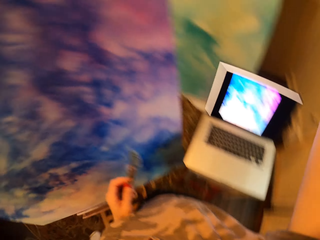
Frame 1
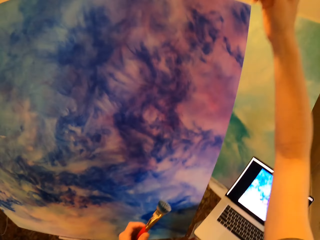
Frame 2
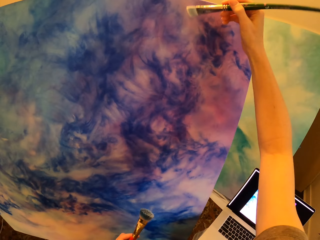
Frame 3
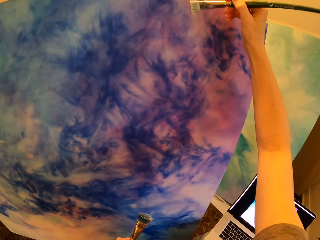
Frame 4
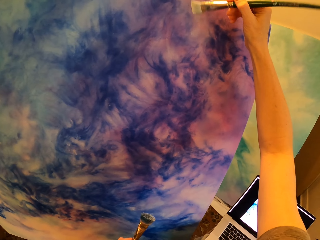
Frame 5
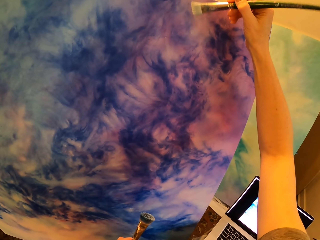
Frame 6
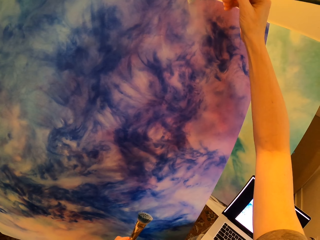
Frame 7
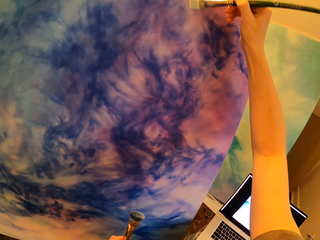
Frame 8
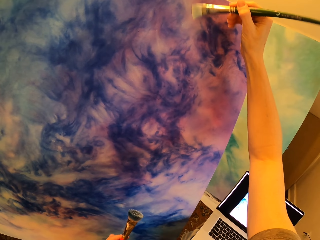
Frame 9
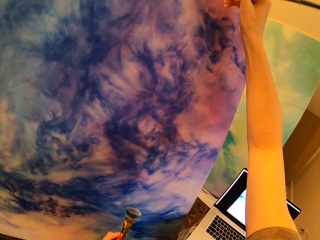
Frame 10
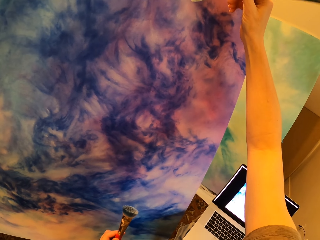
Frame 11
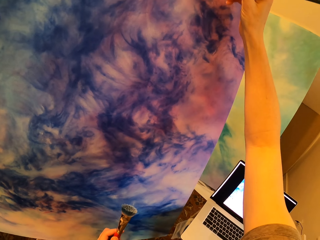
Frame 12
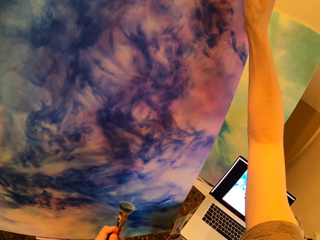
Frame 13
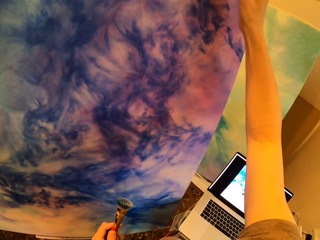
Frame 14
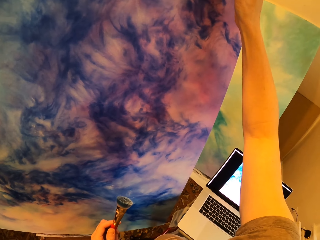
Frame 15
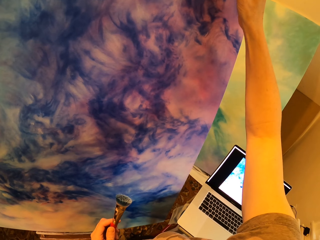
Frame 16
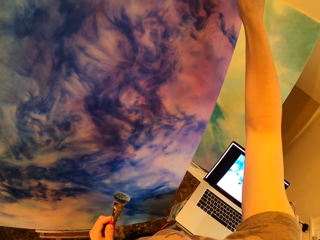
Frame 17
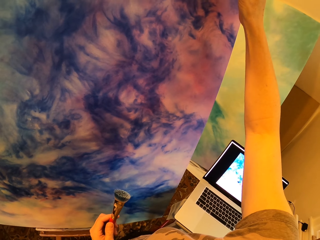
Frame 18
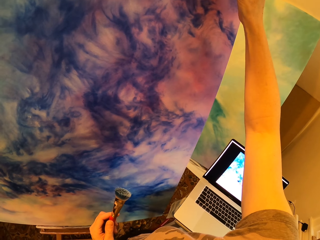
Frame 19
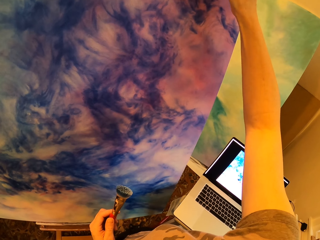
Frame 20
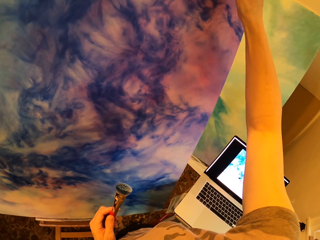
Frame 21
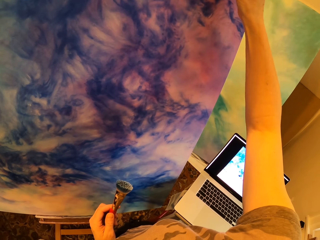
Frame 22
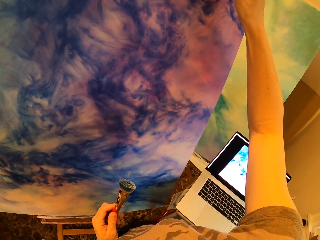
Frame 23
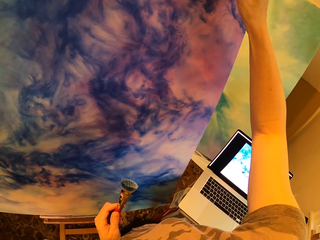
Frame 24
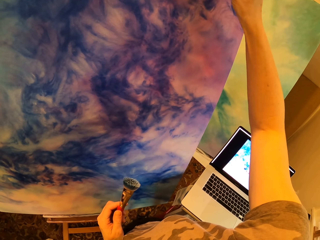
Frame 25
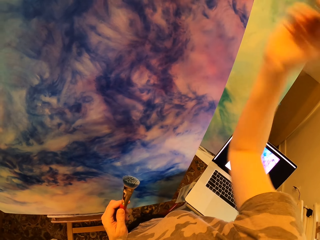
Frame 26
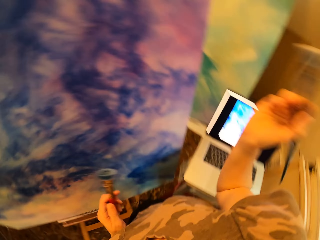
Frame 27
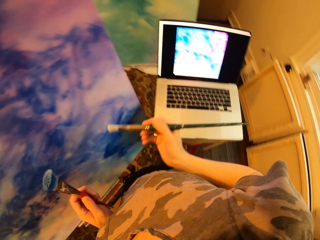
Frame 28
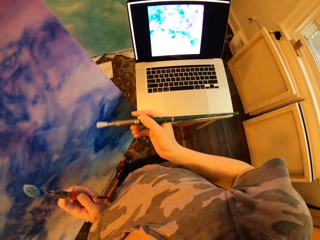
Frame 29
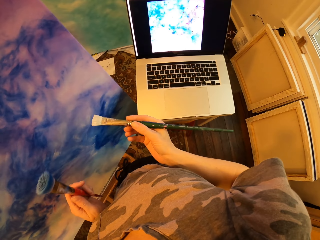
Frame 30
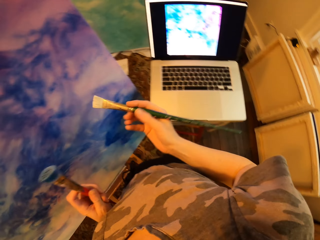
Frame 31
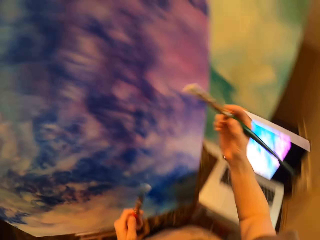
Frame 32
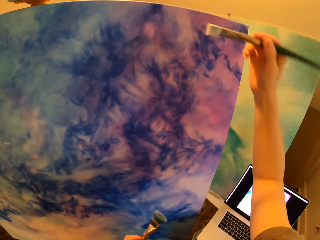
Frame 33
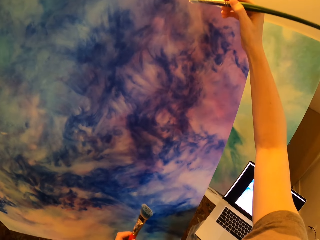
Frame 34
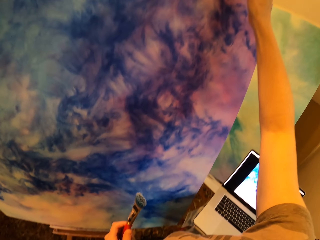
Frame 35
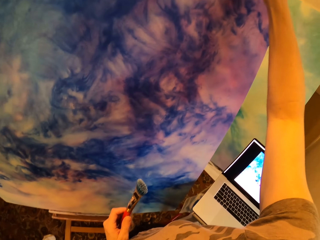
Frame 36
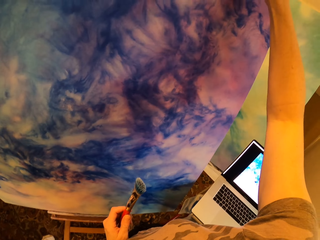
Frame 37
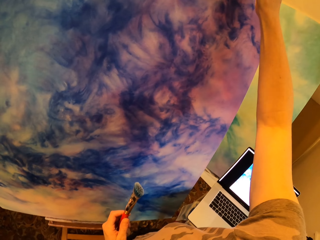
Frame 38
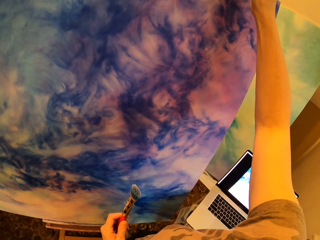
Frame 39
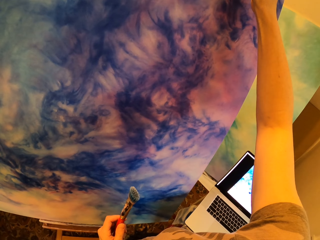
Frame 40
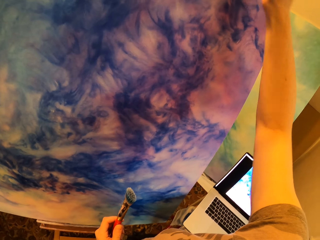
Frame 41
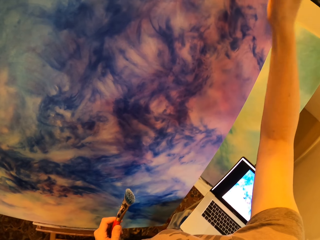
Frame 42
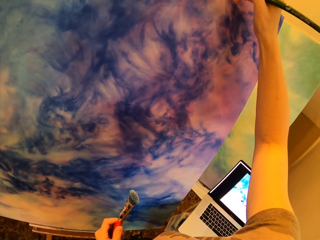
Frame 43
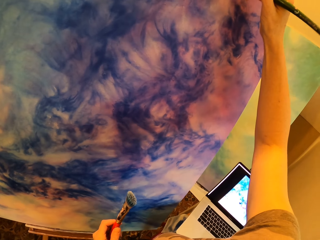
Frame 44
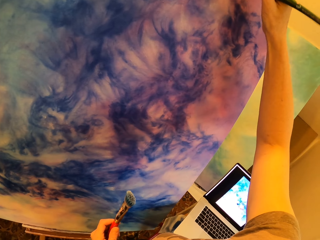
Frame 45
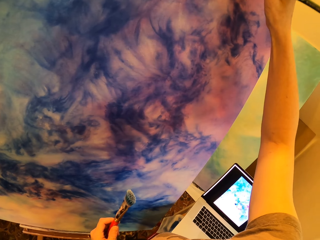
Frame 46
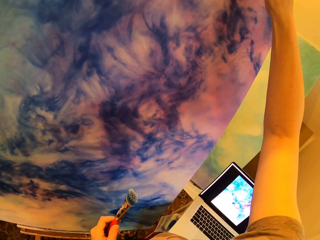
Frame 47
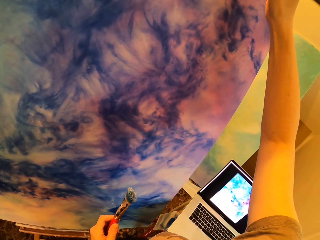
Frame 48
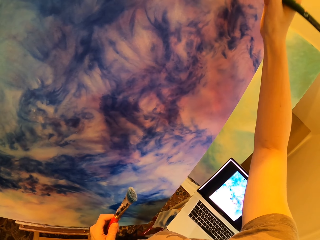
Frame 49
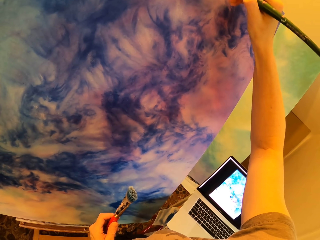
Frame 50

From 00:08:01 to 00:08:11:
The camera wearer looks at the laptop. They paint the wall board.

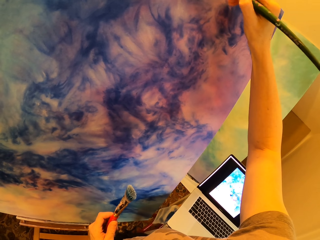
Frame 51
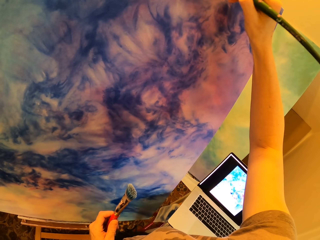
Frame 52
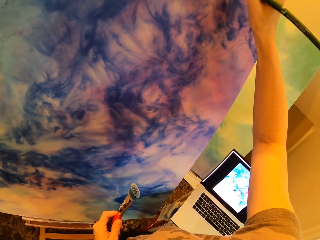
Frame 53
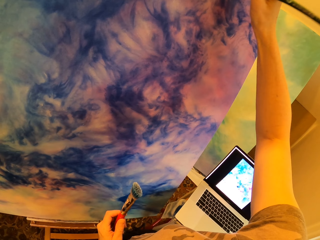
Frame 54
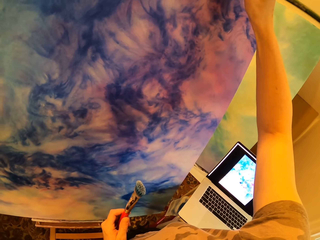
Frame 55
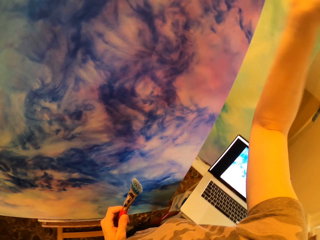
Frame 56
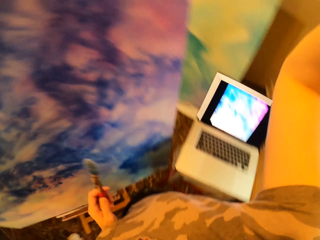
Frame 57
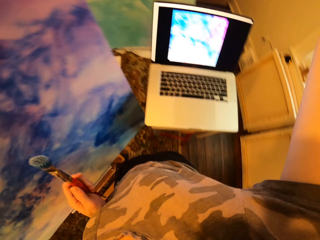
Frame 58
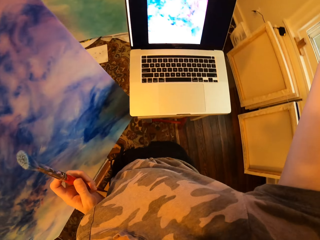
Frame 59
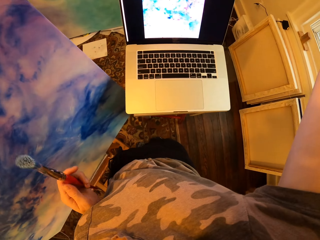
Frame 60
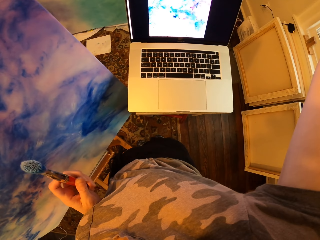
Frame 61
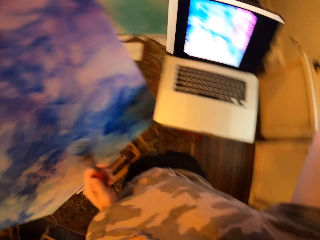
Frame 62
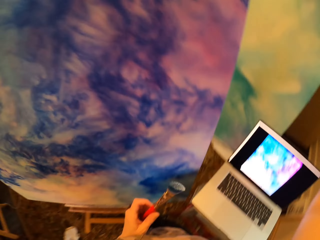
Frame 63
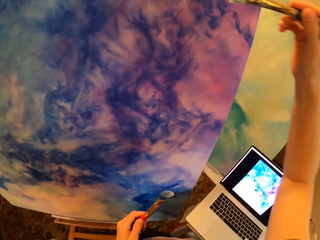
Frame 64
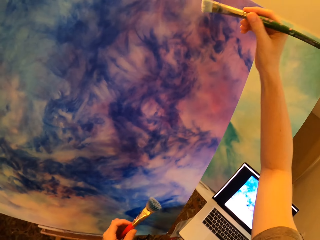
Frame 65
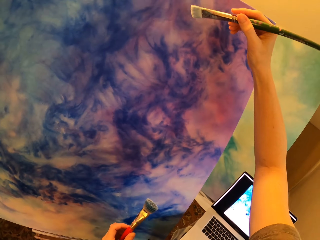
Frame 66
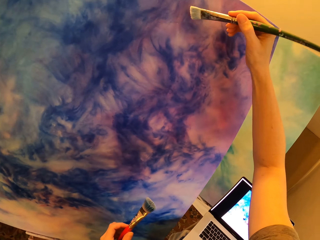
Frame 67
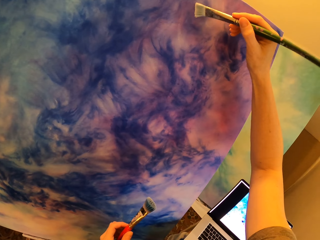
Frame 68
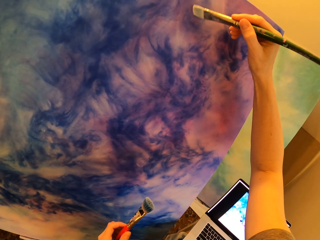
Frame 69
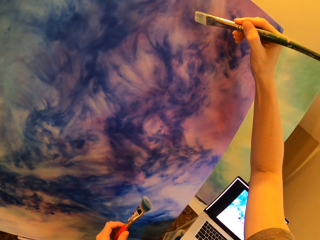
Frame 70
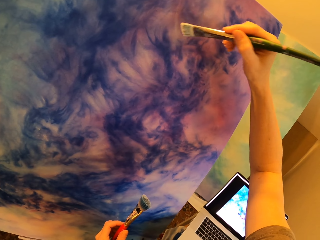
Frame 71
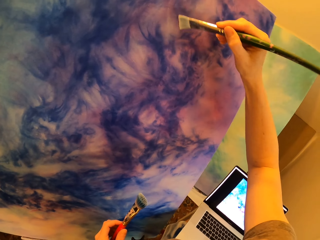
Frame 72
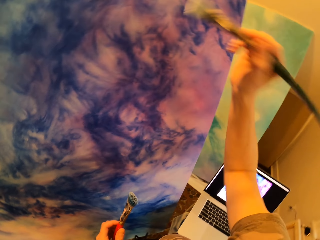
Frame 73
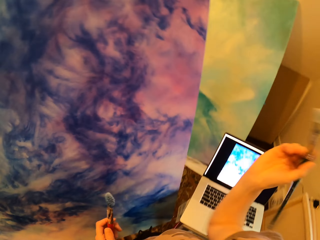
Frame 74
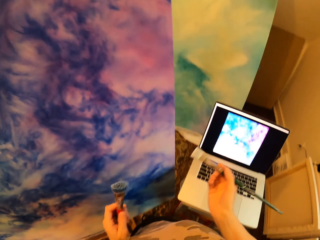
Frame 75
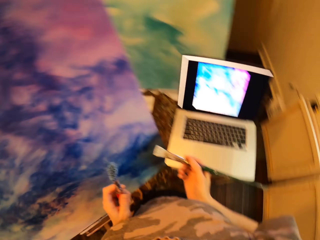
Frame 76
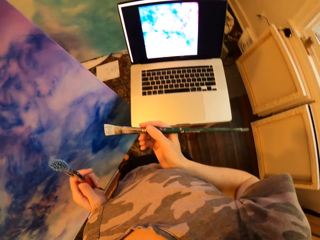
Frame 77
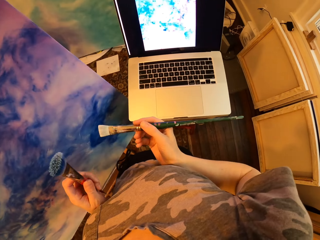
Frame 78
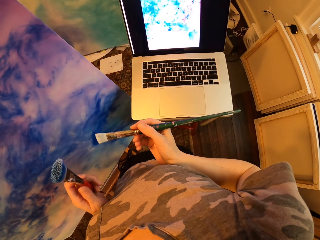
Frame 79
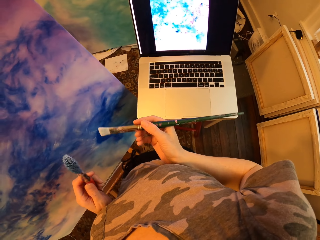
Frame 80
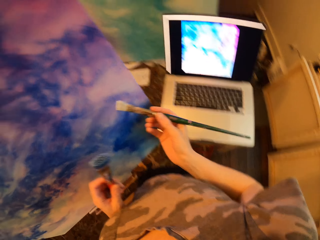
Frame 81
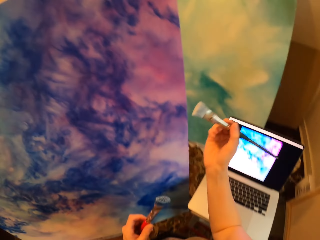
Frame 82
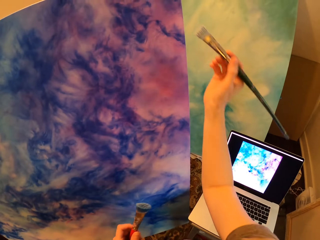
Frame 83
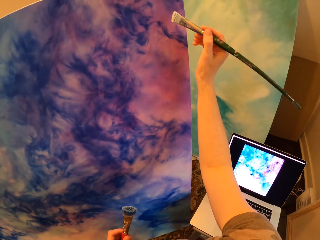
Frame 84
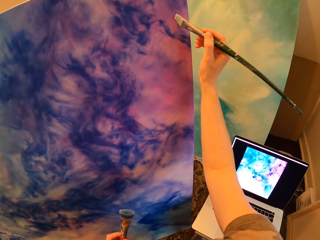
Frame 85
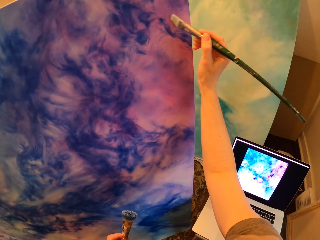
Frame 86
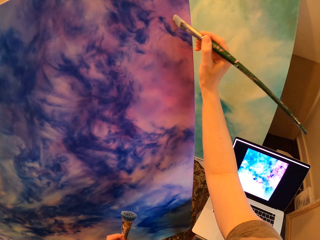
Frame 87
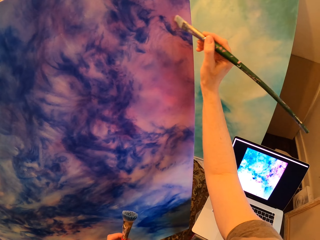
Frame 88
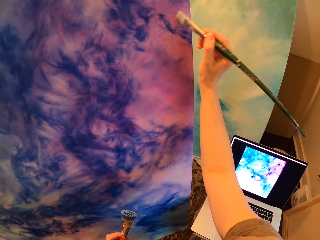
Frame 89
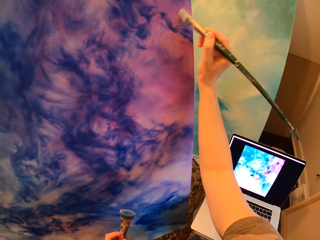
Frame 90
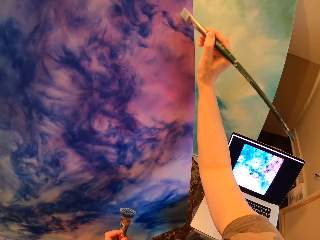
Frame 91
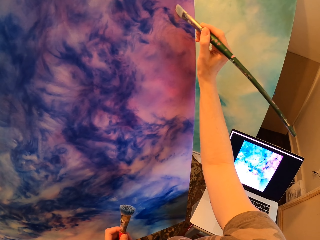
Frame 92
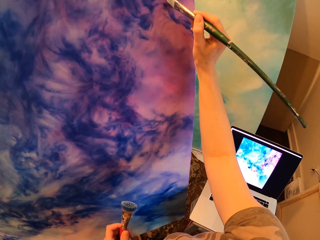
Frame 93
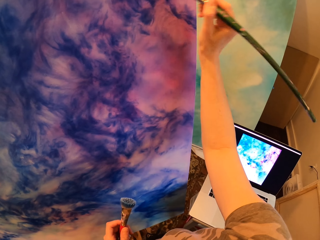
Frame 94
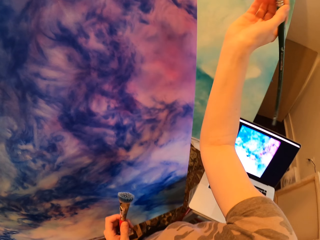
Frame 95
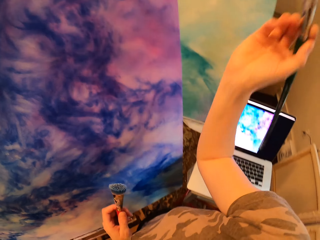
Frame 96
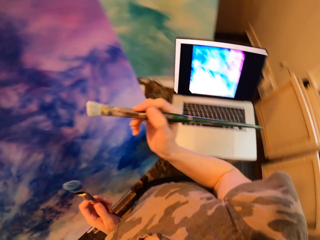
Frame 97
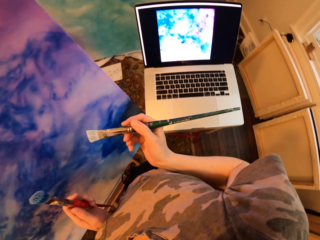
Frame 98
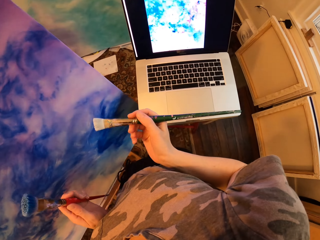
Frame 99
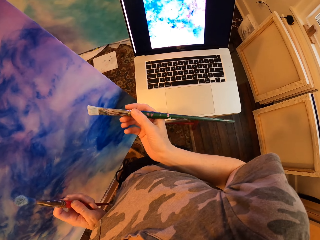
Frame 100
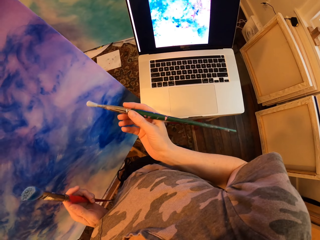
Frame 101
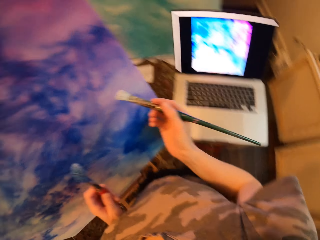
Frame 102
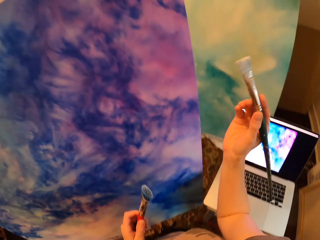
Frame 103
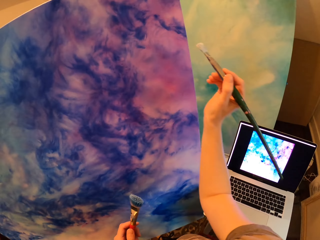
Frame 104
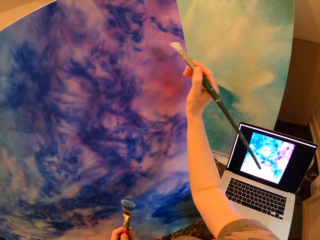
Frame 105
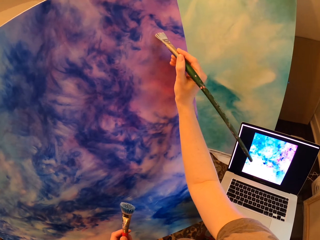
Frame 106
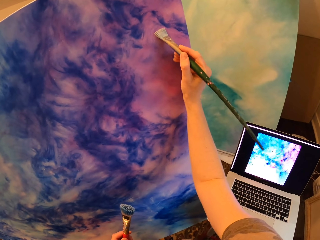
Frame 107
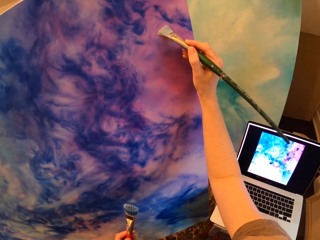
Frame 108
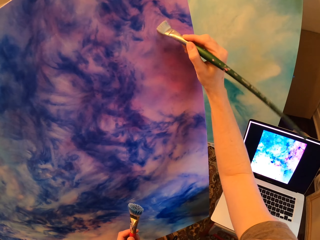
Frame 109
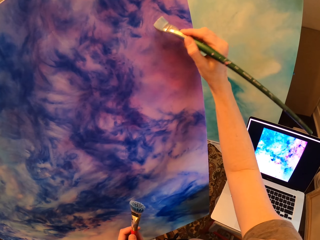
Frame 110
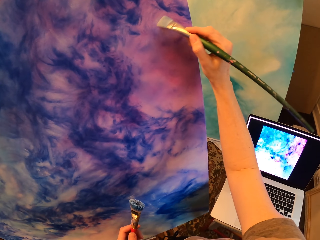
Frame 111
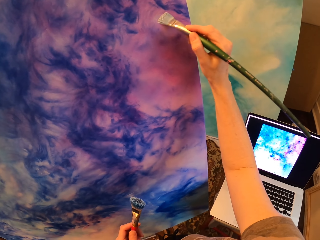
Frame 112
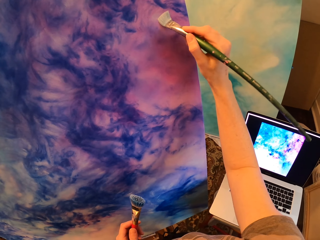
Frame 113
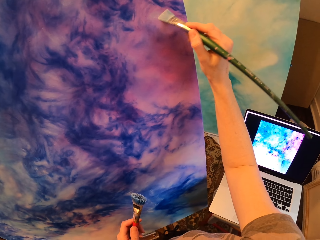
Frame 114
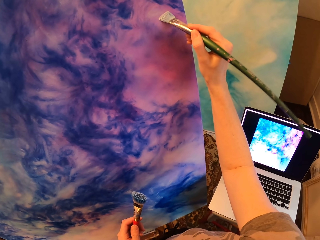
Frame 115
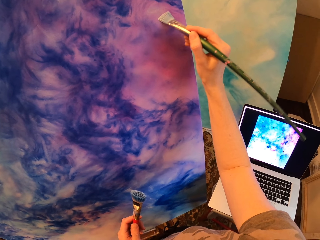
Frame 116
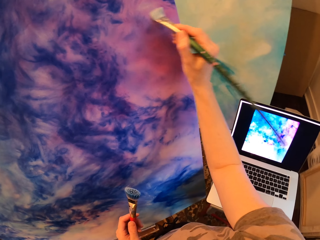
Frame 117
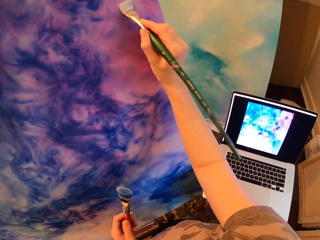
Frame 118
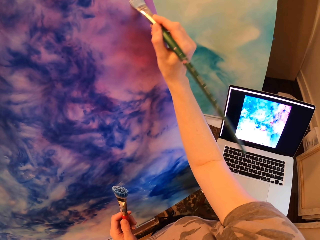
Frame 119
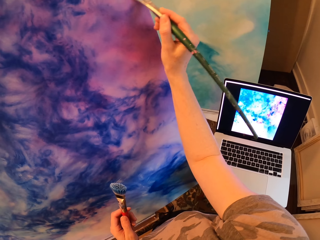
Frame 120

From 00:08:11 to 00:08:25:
The camera wearer looks at the laptop. They paint the wall board. They look at the laptop. They paint the wall board. They rotate the paintbrush. They paint the wall board.
